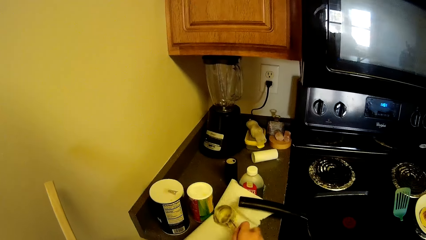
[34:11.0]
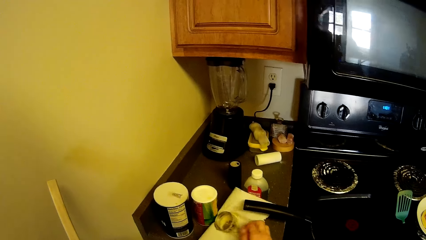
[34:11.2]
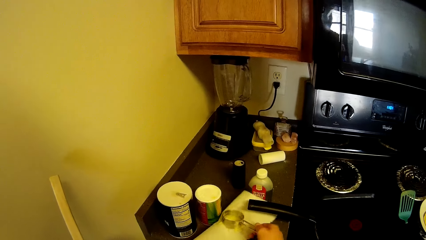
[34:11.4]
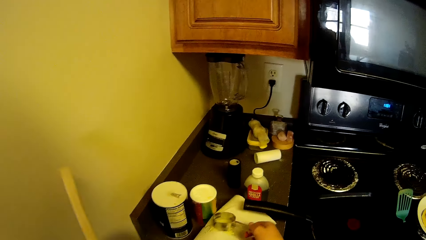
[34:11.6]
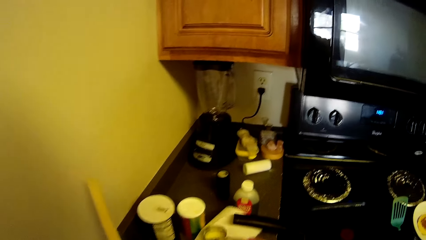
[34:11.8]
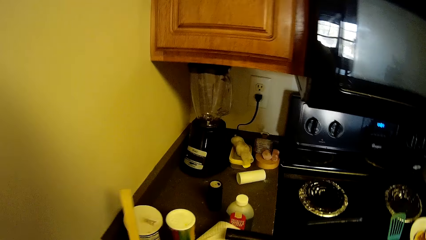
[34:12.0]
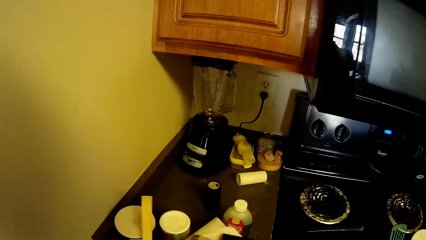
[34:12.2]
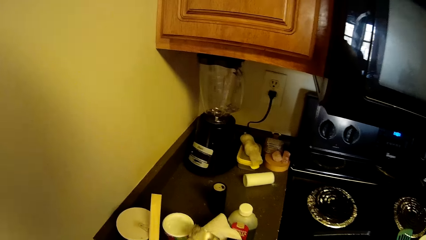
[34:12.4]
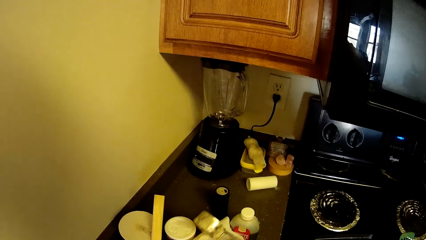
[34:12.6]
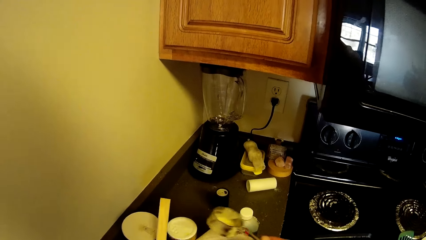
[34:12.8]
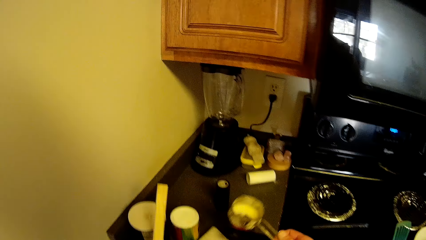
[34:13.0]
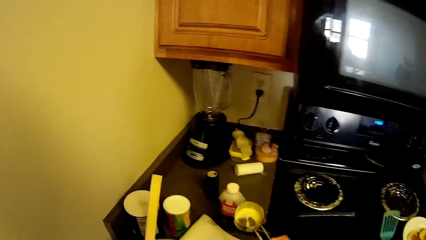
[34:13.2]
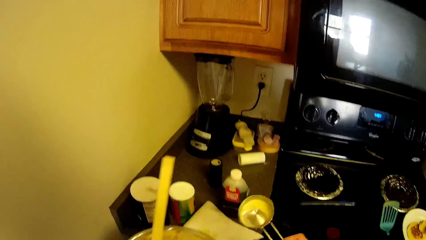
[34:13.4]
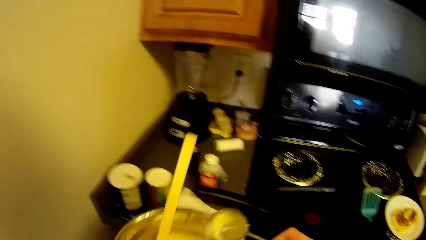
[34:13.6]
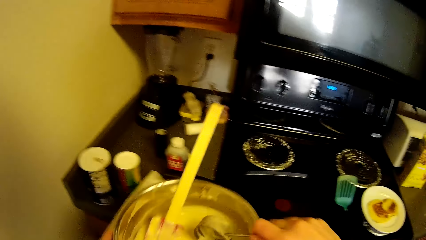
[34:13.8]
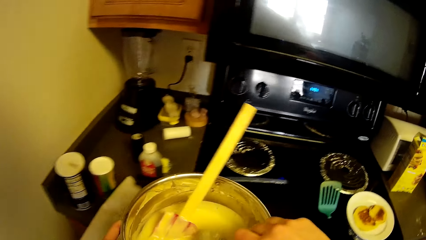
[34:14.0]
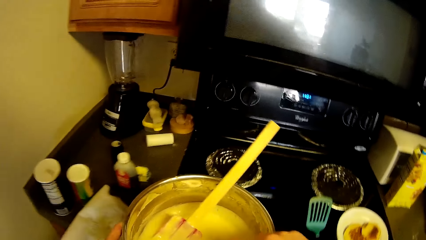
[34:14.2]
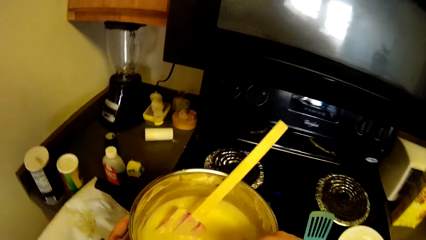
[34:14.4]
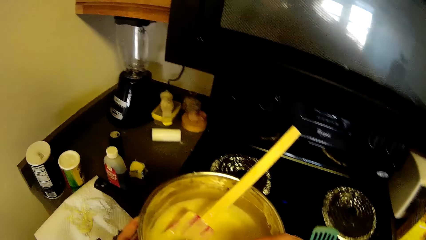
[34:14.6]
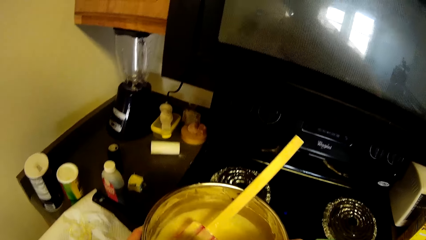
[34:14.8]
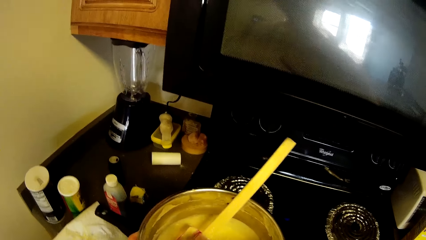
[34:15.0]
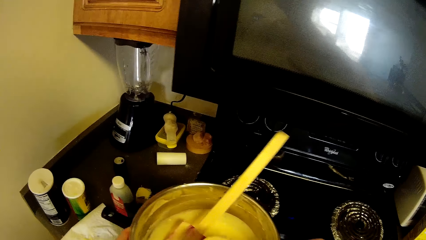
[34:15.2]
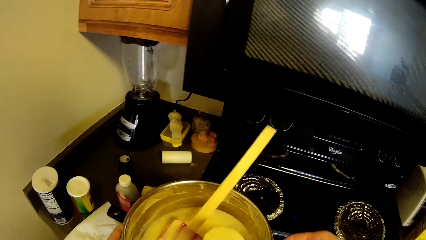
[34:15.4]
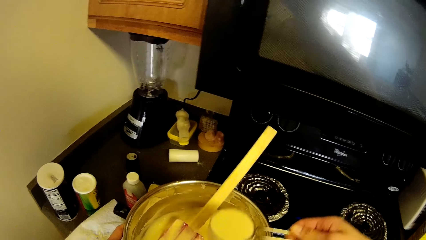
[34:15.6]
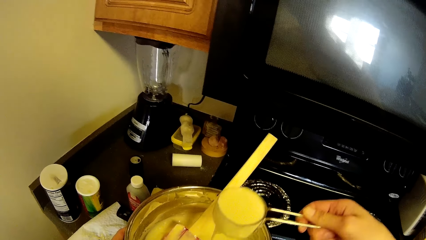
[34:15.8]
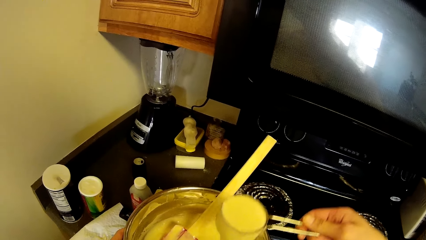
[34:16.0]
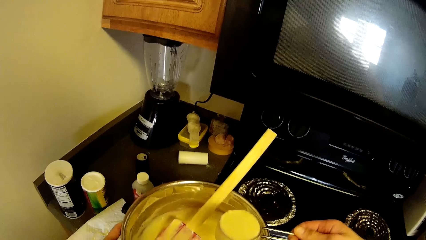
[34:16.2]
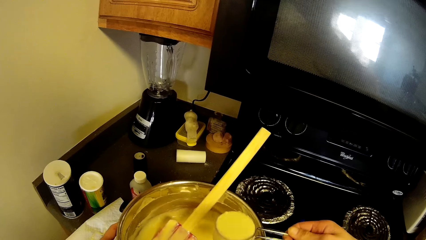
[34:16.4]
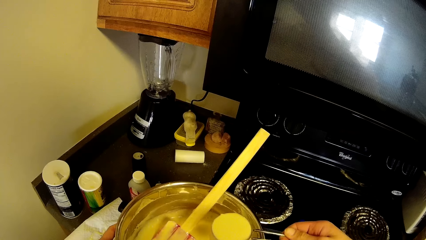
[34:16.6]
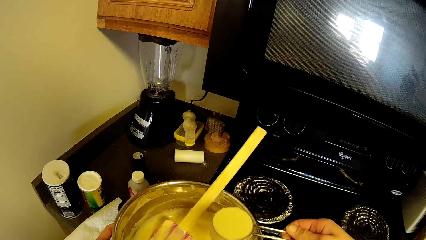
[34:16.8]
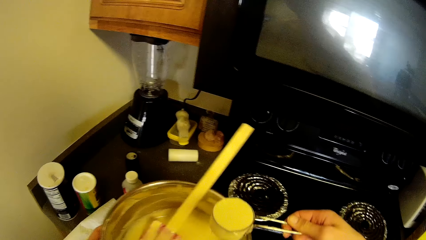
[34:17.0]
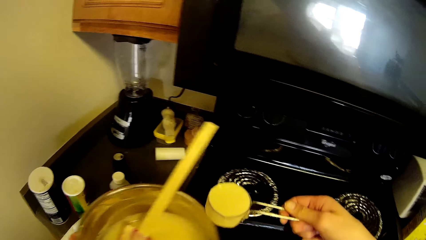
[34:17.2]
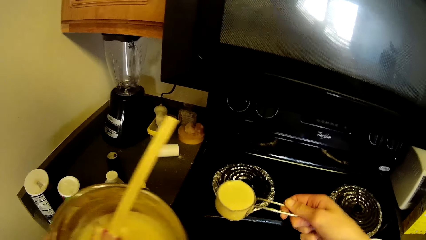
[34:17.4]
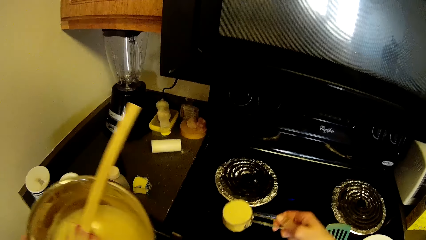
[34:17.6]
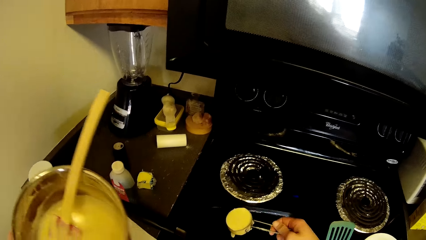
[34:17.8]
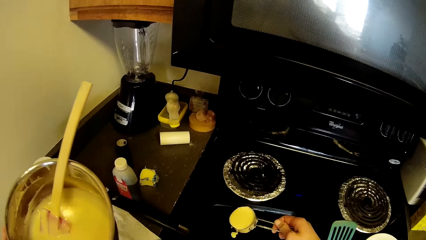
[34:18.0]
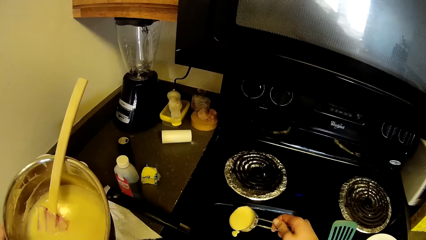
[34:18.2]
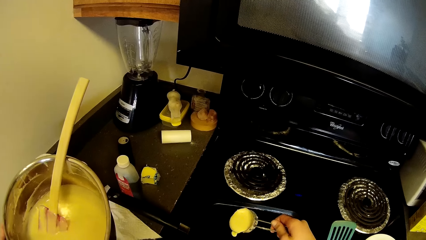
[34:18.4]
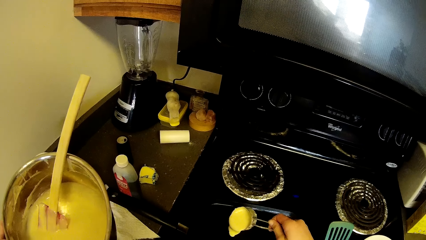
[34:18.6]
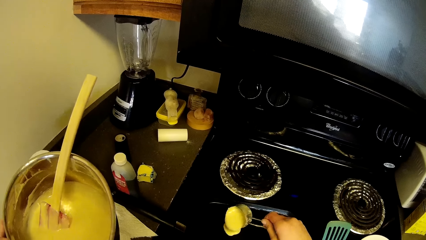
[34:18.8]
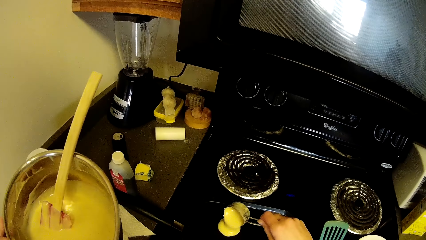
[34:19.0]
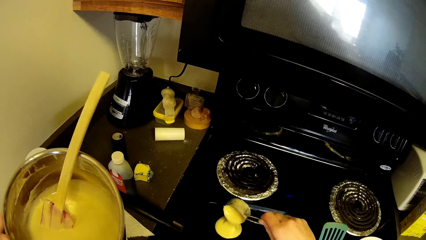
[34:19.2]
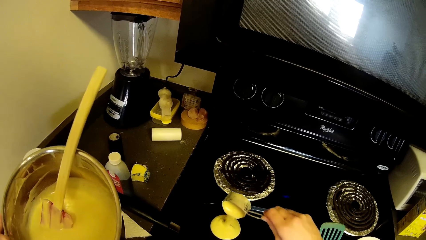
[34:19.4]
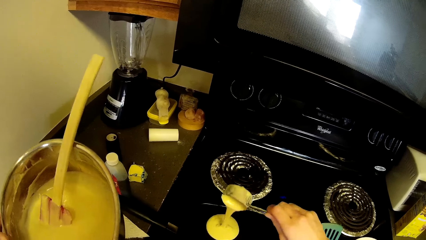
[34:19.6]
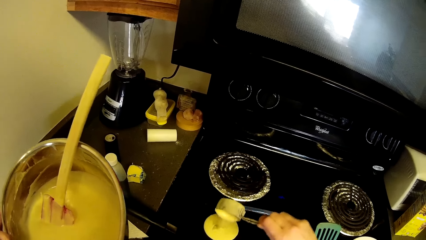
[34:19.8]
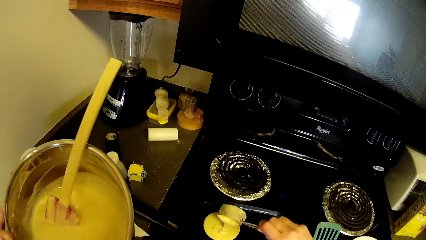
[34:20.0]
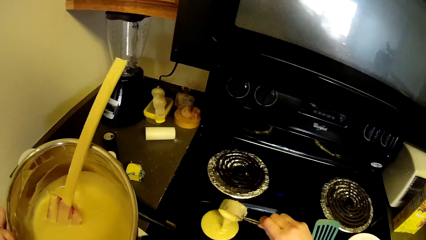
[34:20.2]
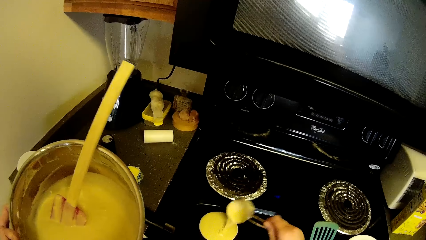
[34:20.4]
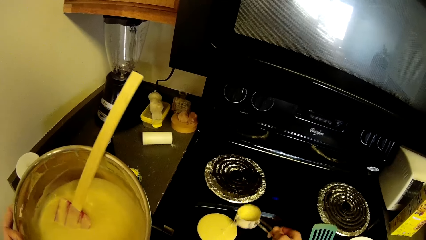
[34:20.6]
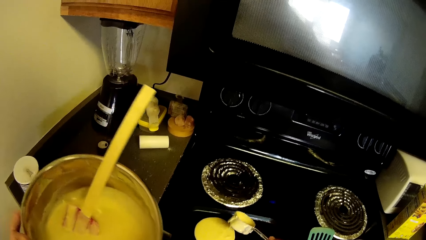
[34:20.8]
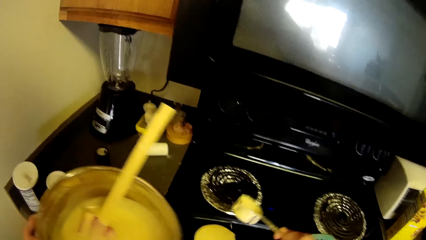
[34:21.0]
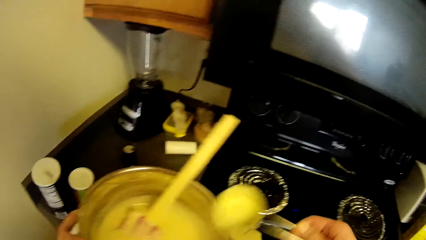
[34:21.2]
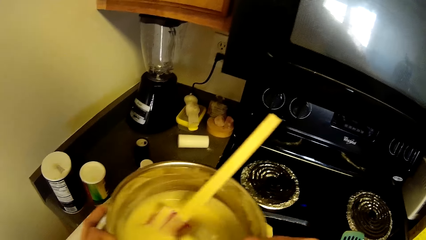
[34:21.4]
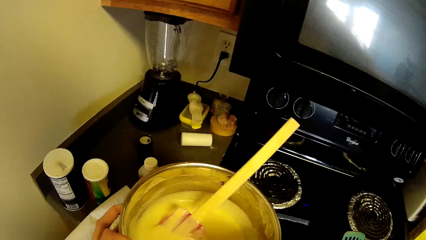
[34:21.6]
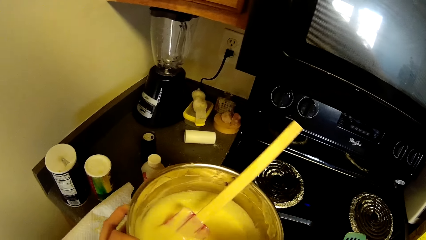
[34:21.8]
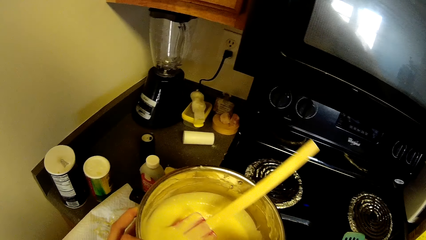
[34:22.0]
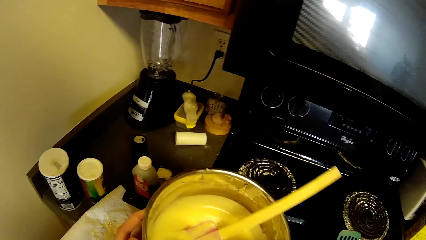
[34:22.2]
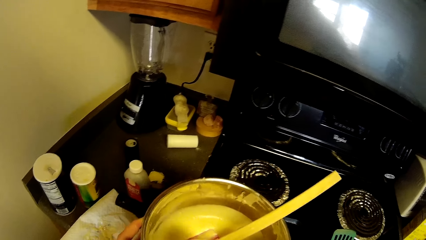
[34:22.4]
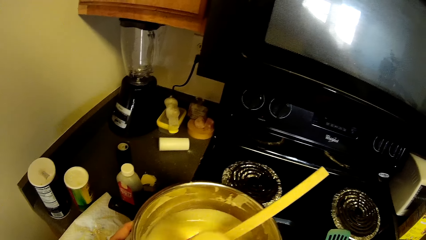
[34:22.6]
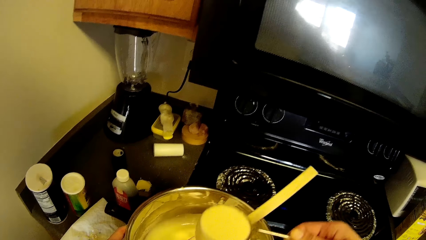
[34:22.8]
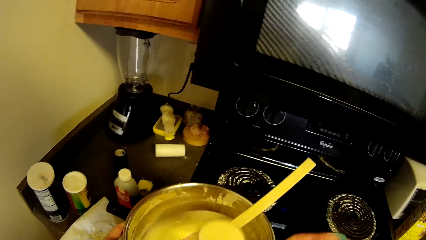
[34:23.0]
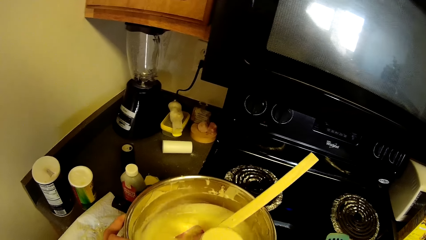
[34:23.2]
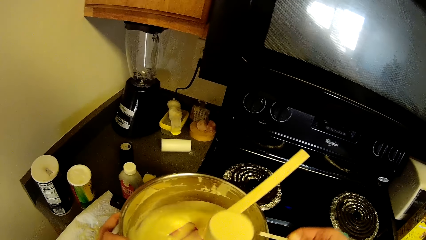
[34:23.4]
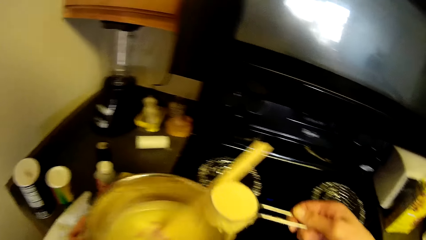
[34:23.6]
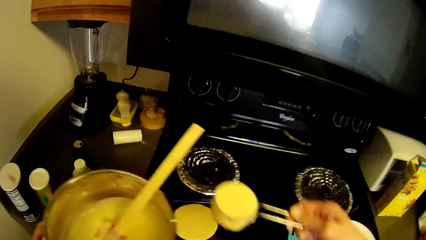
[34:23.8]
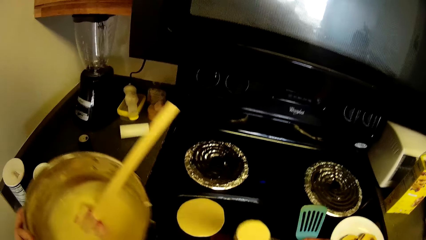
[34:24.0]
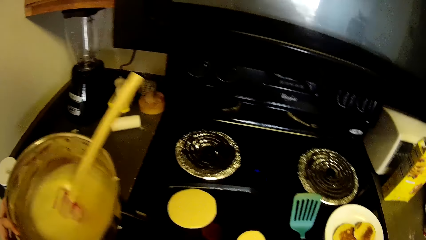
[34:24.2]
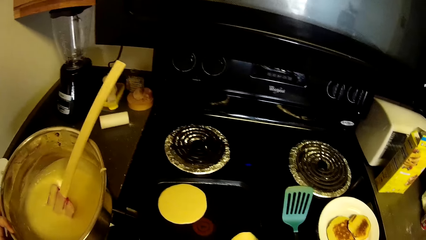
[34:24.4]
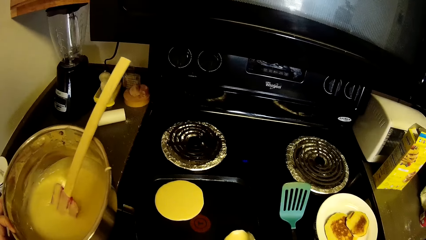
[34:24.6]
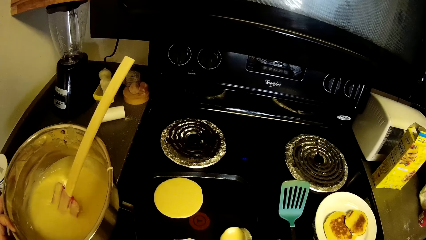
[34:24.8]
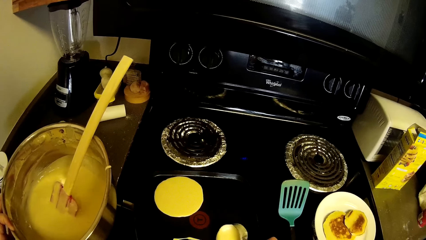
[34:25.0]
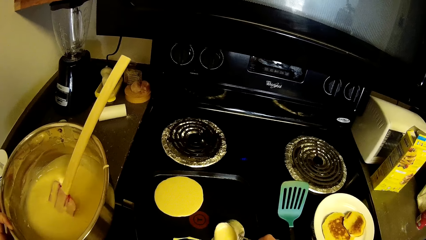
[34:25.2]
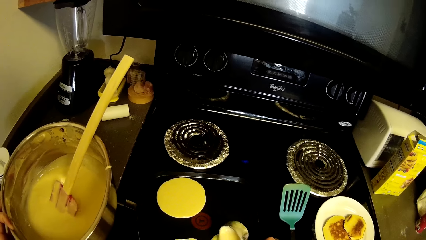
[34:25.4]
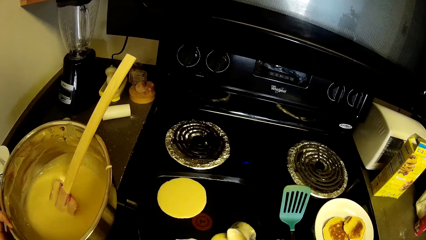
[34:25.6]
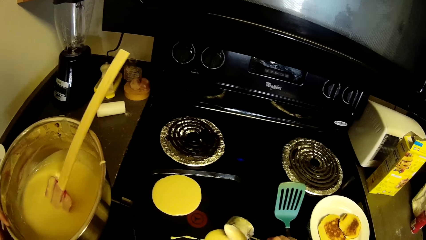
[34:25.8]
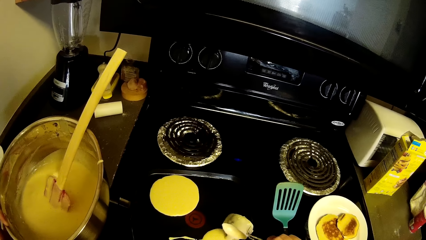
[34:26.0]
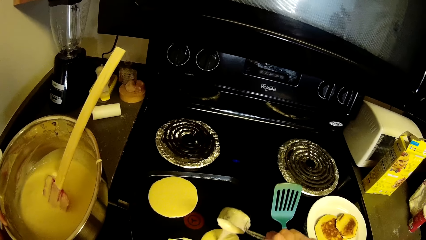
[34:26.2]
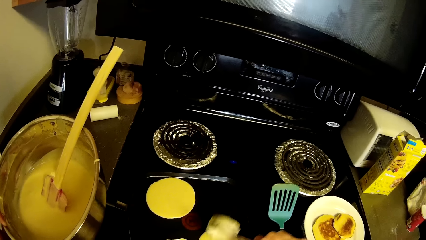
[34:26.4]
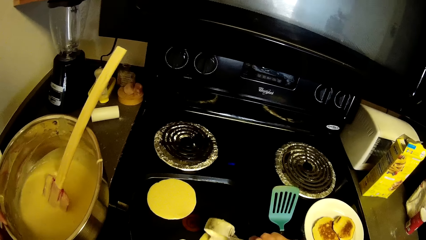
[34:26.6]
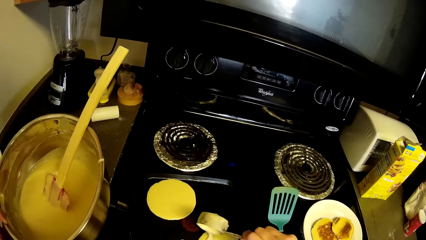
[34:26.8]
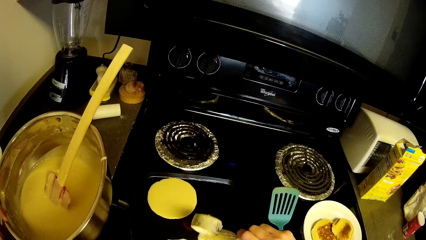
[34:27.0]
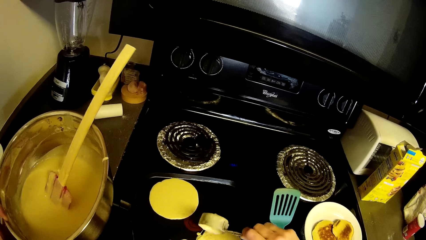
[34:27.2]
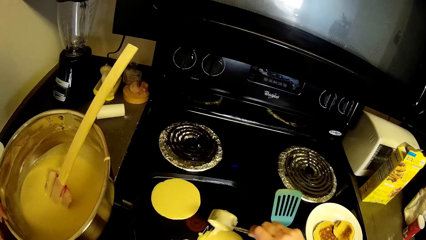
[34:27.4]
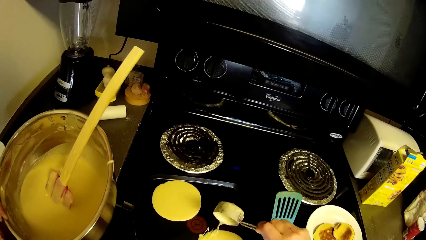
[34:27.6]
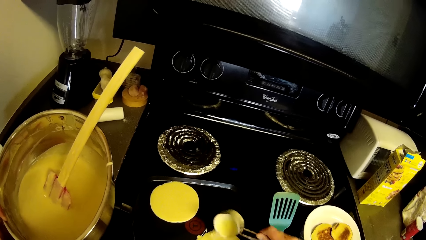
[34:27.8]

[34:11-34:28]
The camera wearer removes the measuring cup from the tissue paper underneath. They take the pancake mix from the stainless bowl with the measuring cup or spoon. They pour the pancake mix into a crepe pan on the gas cooker. They resume mixing the pancake mix together with the ingredients in the stainless bowl. They scoop the pancake mix. They pour the pancake mix into the crepe pan on the gas cooker.
